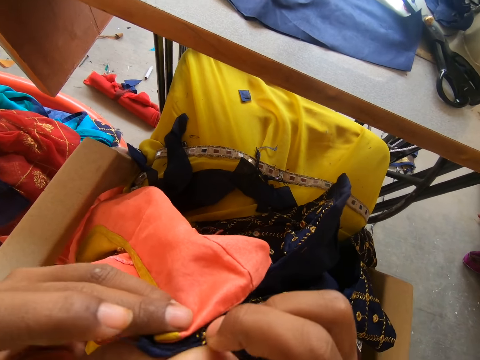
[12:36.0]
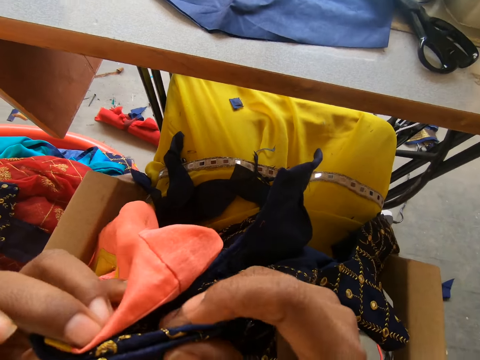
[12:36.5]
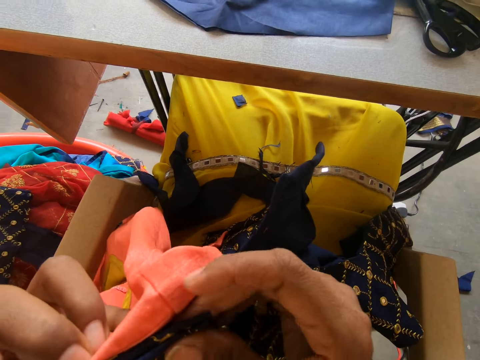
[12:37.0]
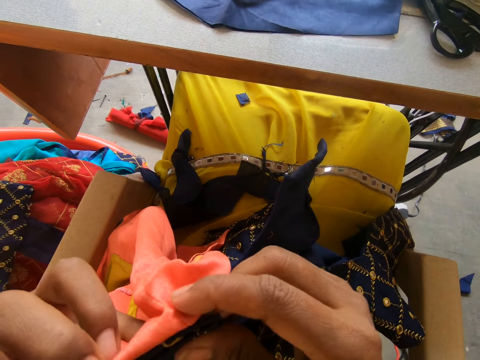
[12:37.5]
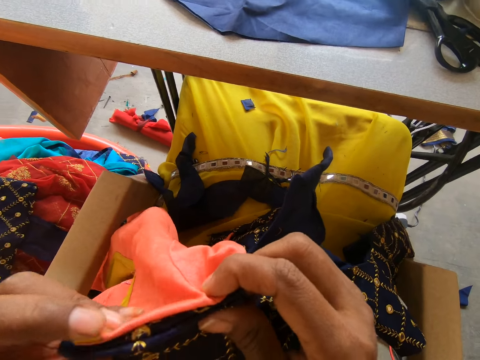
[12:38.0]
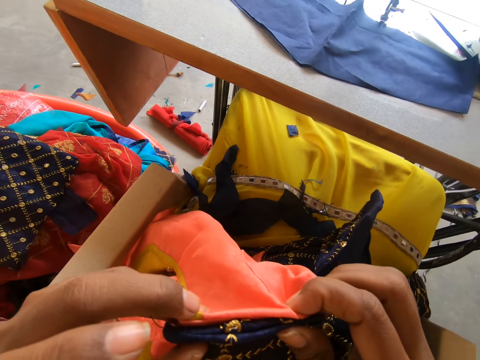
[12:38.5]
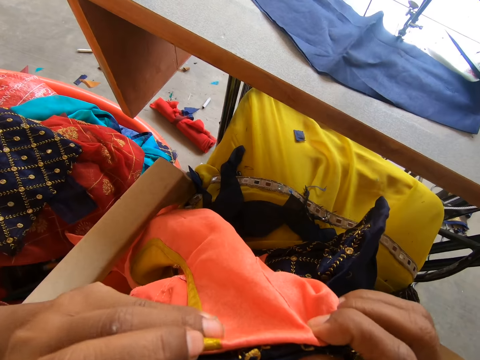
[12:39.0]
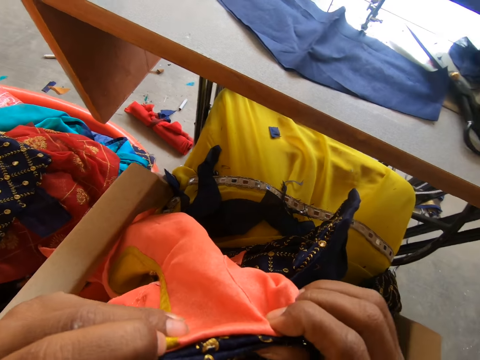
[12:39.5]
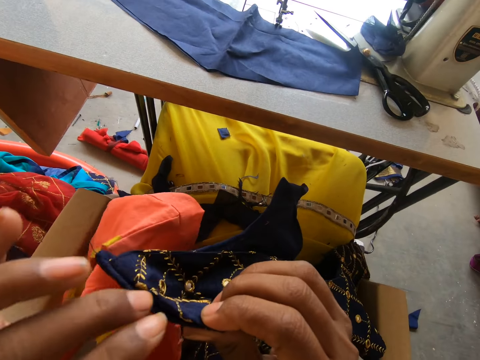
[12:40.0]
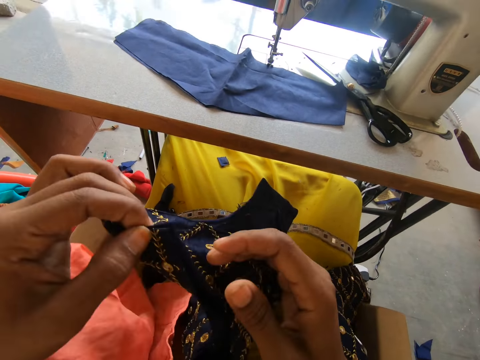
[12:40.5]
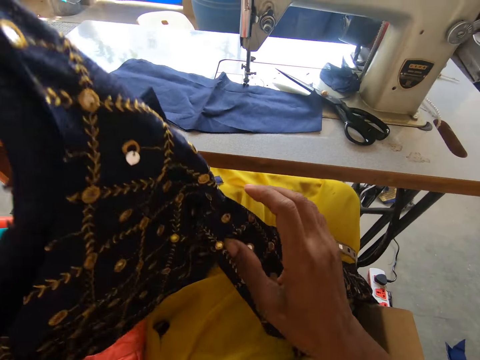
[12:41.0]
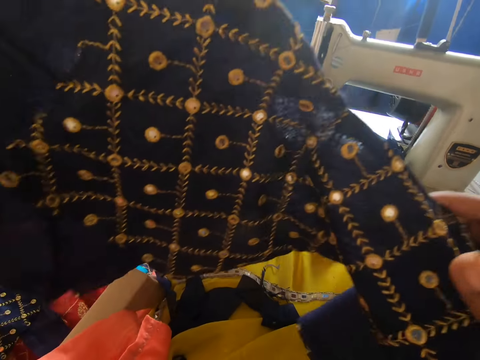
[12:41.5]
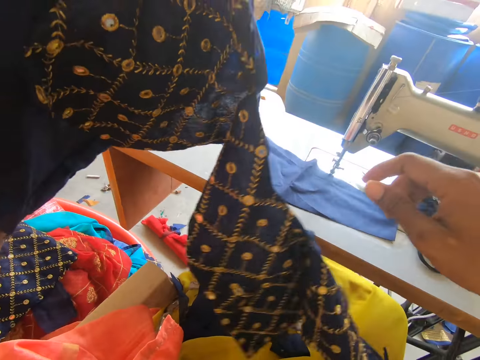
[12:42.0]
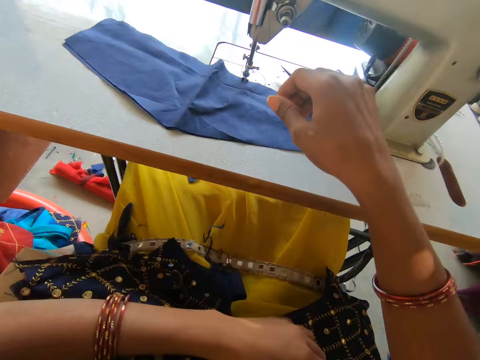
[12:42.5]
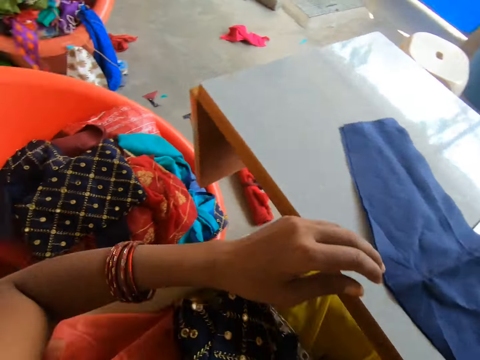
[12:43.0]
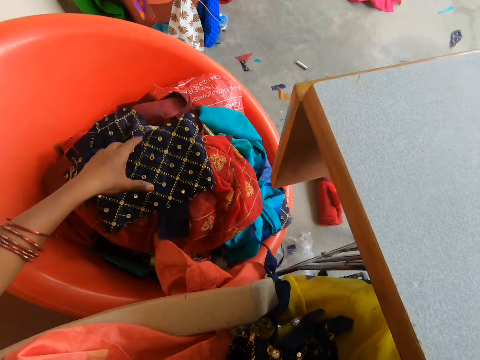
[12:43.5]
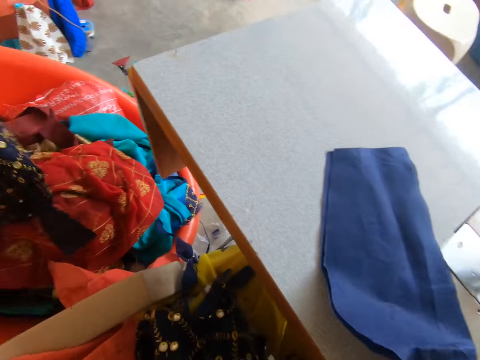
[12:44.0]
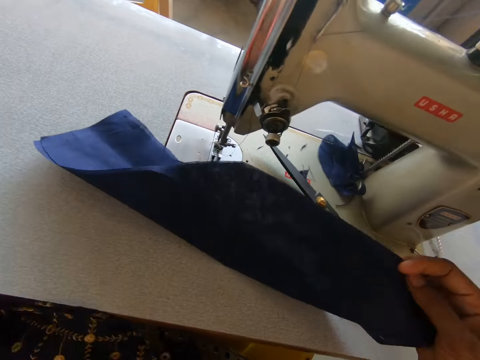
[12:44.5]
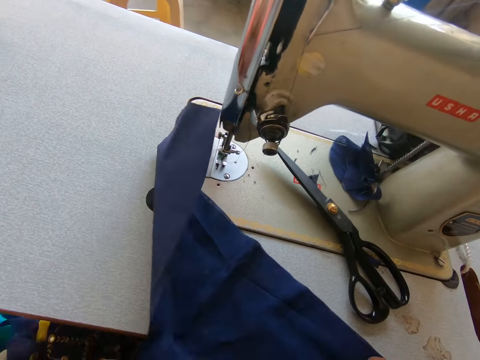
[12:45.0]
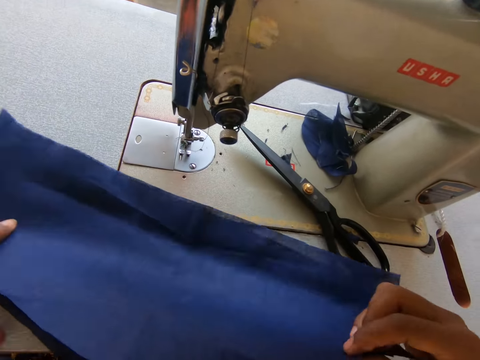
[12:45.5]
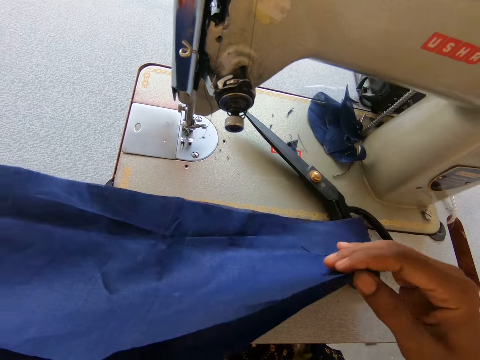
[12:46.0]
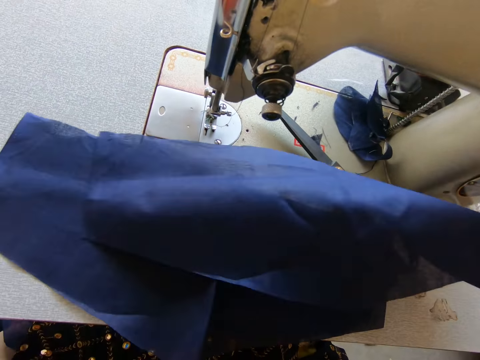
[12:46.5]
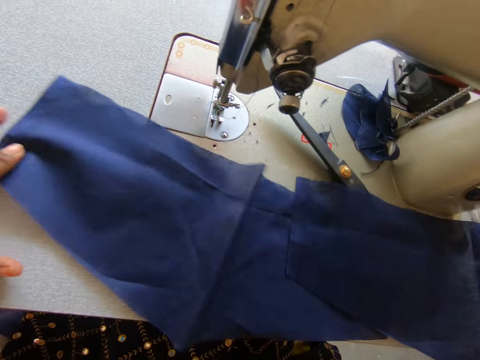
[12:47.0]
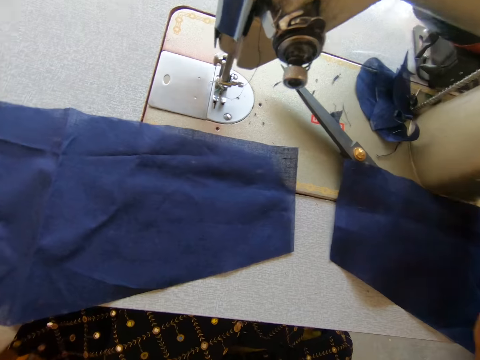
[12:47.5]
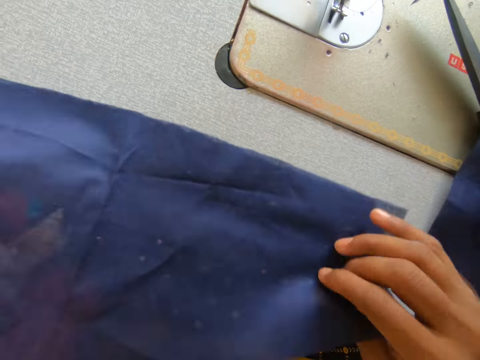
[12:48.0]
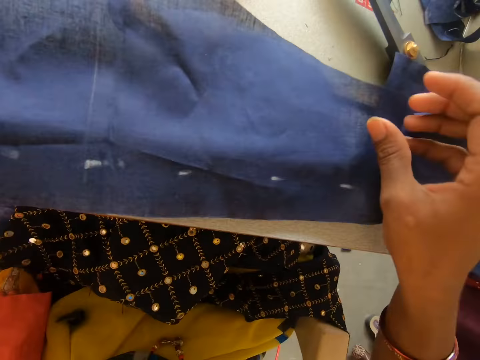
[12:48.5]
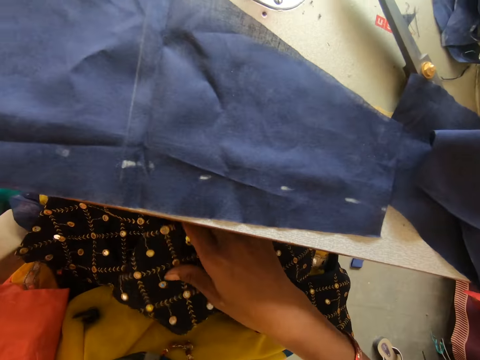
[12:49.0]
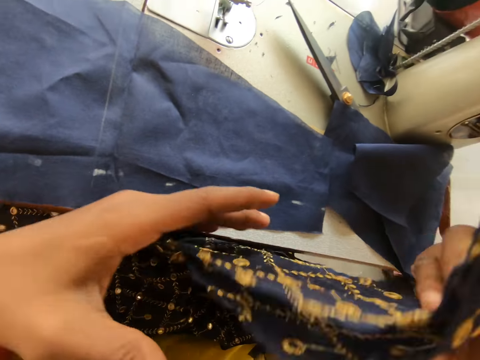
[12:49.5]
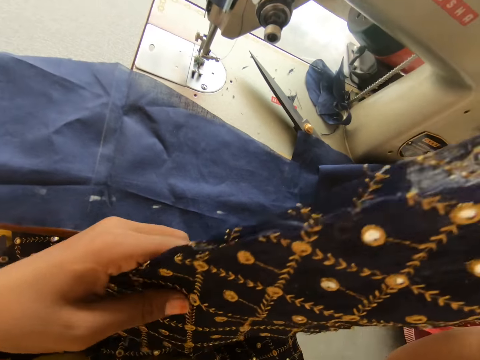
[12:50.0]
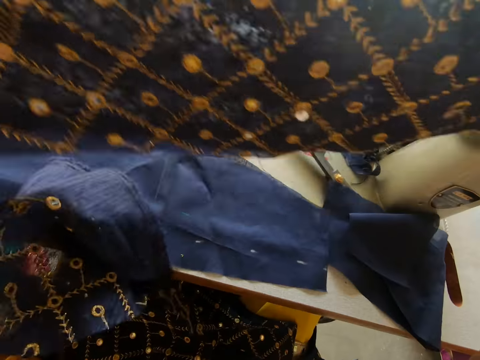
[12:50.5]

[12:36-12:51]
The camera wearer drops one cloth on the lap. They check the cloths. They lift the cloth. They put the cloth on the lap. They pick up a cloth from the seat. They spread the cloth. They separate the patches. They flip the cloths. They pick up a cloth from the lap.

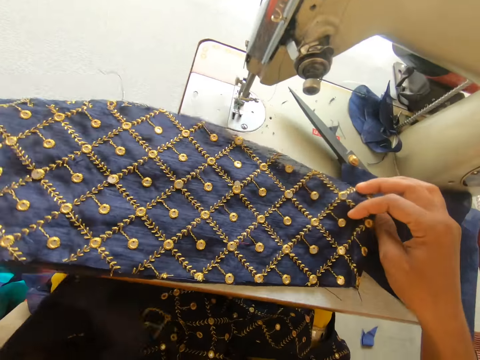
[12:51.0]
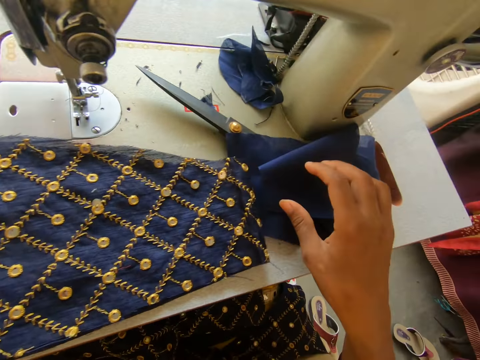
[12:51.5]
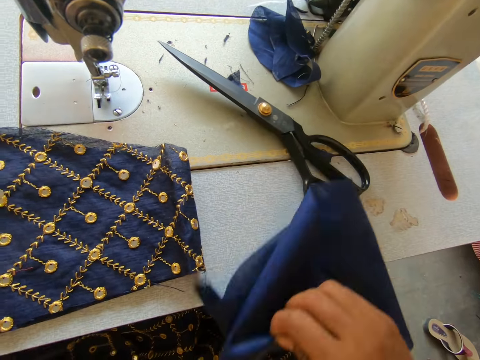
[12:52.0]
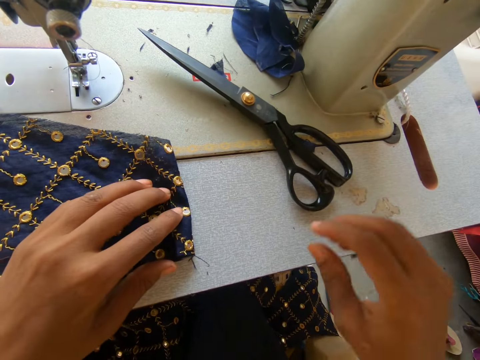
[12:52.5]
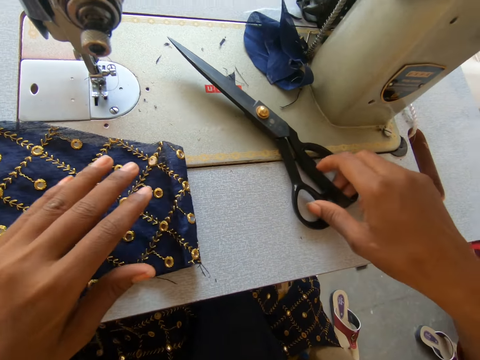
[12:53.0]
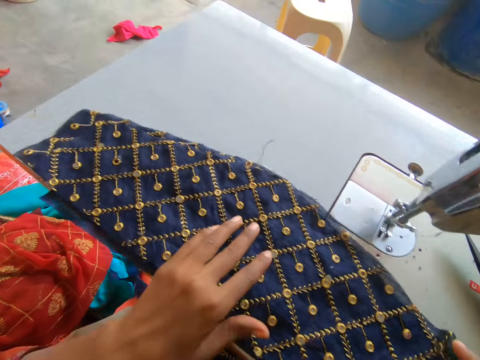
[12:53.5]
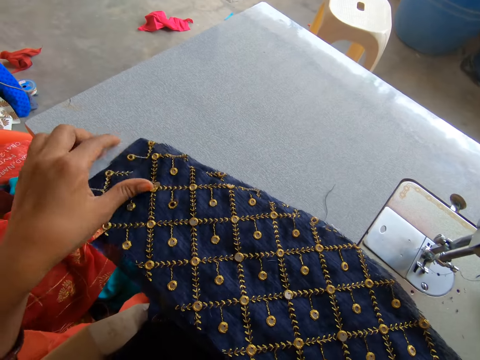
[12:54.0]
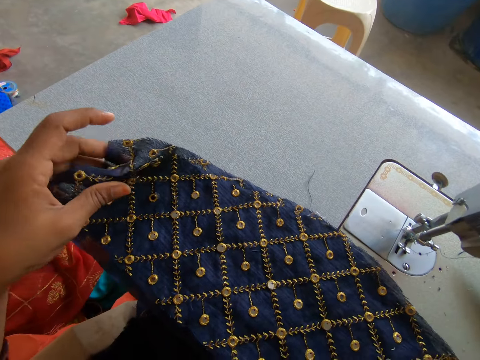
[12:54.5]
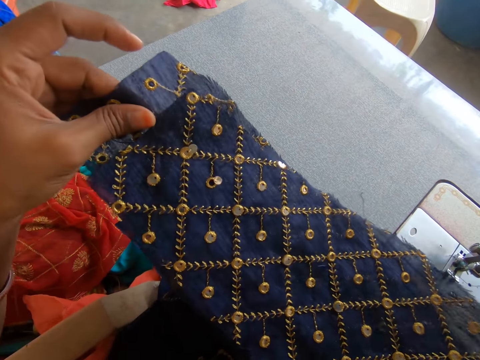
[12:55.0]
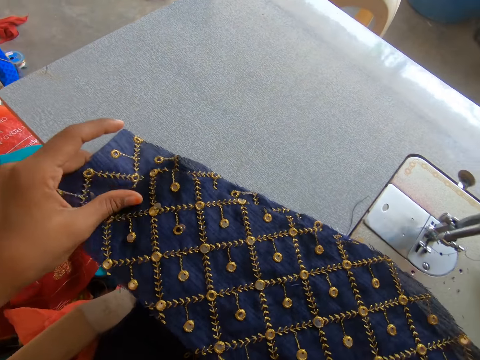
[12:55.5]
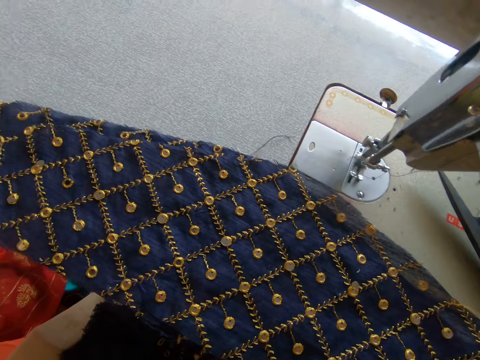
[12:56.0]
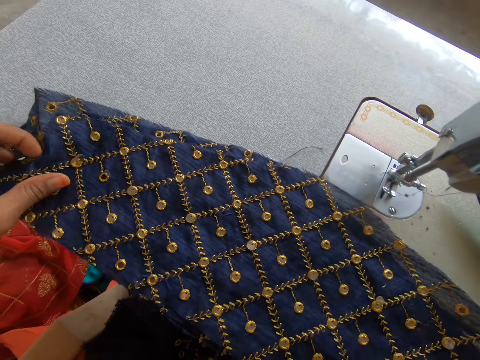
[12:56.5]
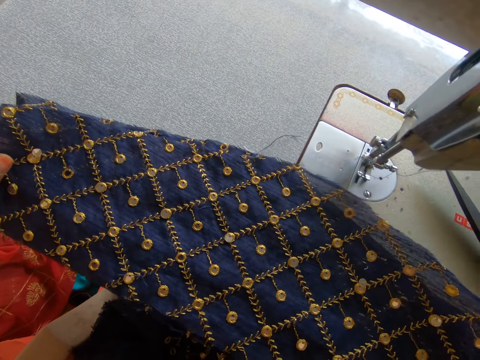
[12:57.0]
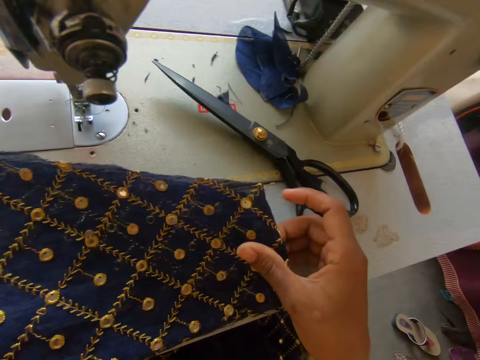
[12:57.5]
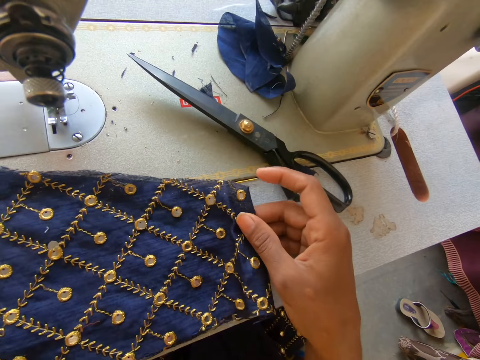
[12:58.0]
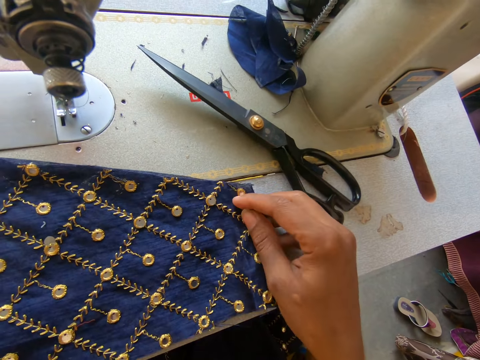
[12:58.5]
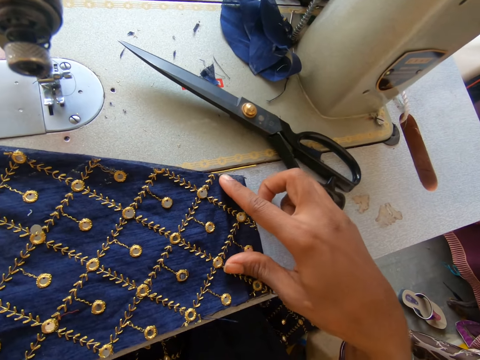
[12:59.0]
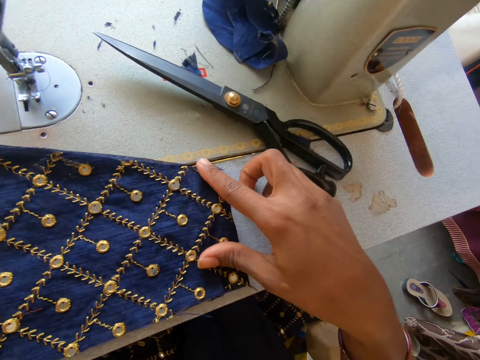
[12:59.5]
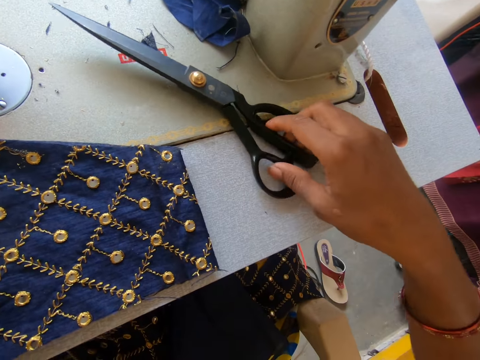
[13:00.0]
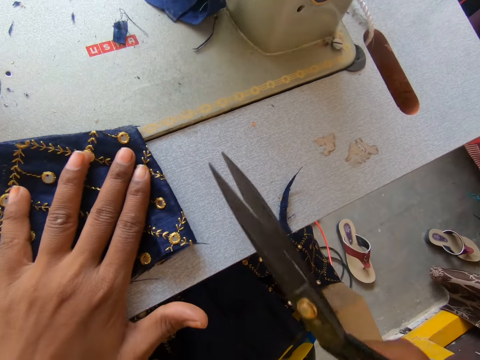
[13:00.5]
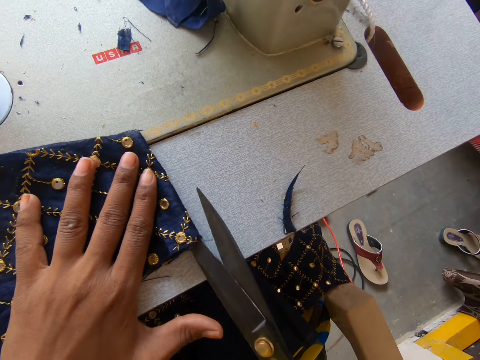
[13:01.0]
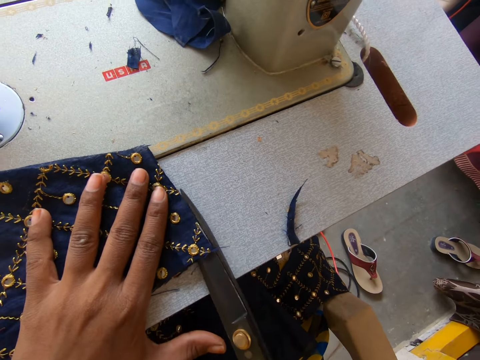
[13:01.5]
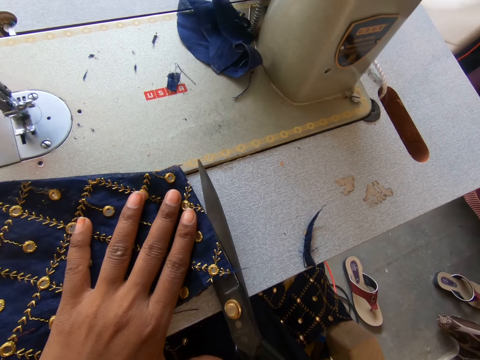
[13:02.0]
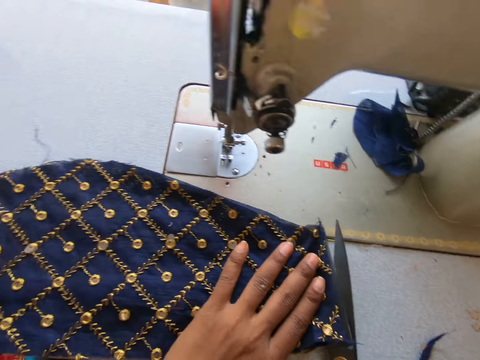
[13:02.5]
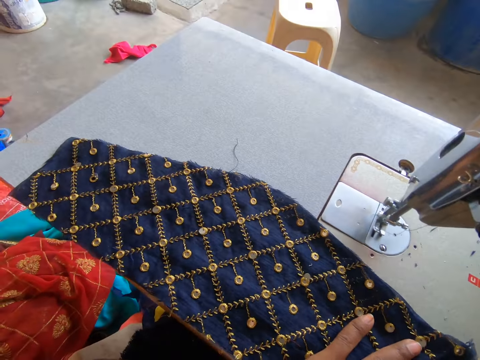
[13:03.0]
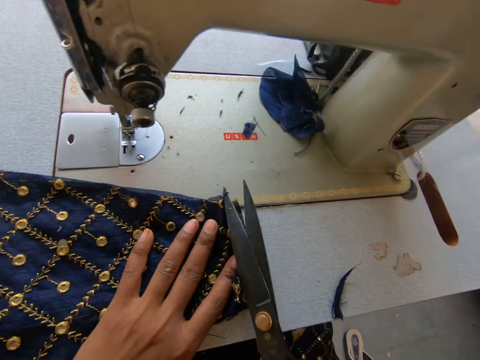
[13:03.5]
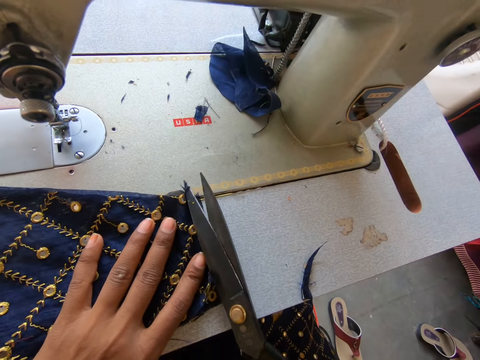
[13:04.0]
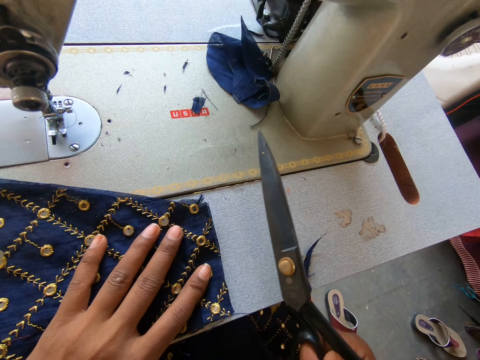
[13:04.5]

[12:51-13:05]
The camera wearer places the cloths together. They pull the patch. They drop the cloth on the lap. They pick up the scissors. They move the cloth. They position the cloths properly. They pick up the scissors. They cut the cloth with the scissors. They hold the scissors.
